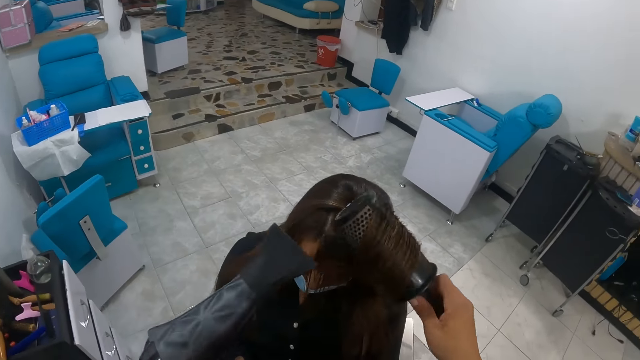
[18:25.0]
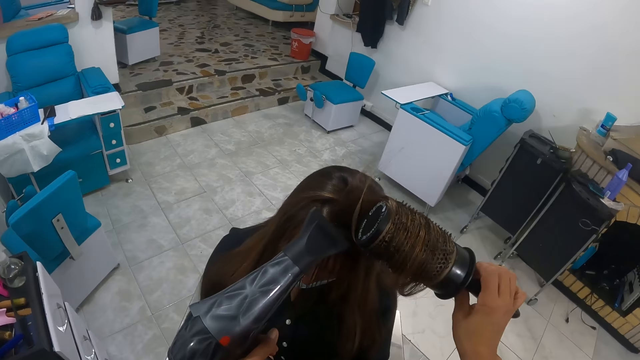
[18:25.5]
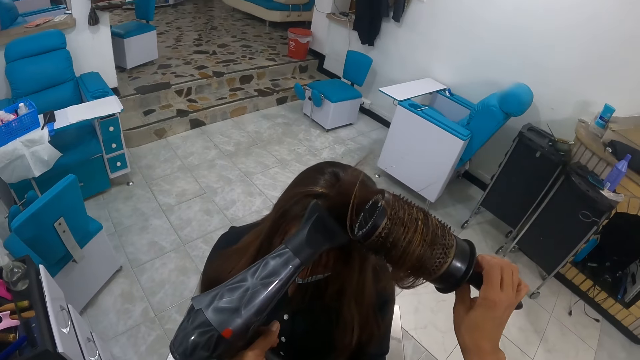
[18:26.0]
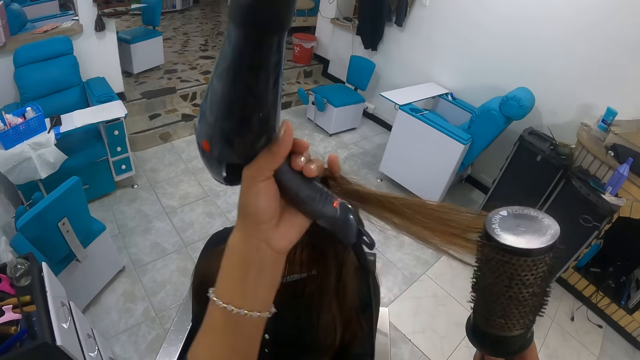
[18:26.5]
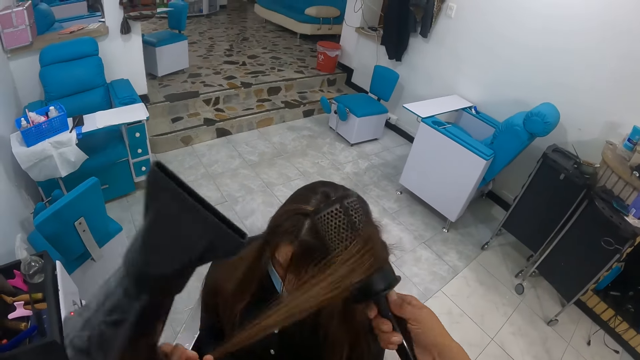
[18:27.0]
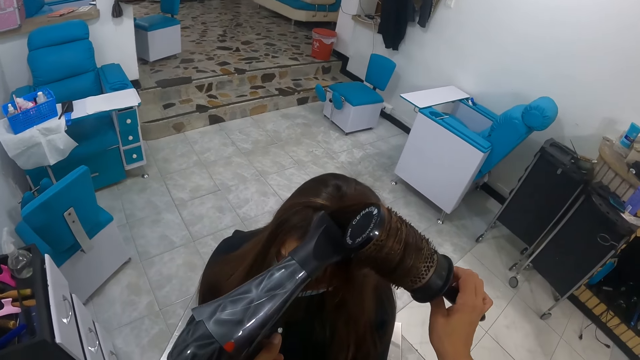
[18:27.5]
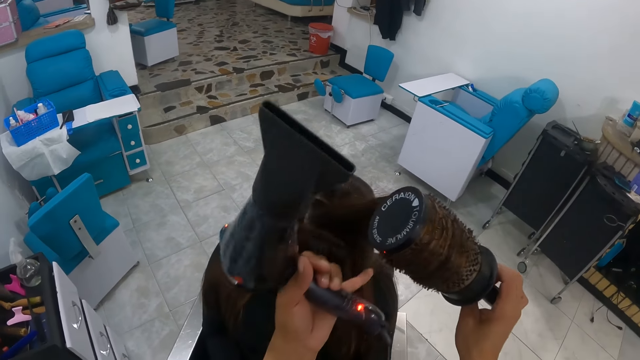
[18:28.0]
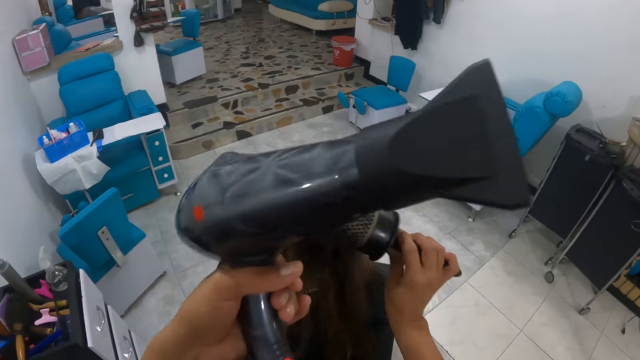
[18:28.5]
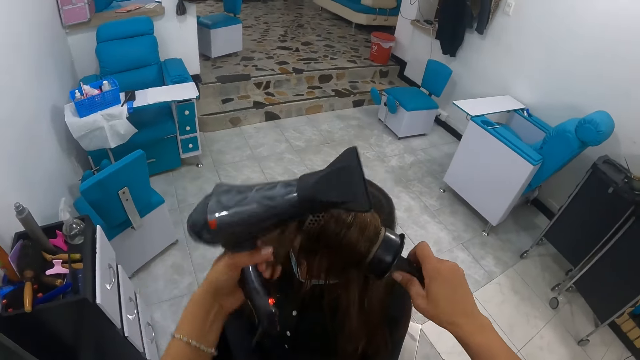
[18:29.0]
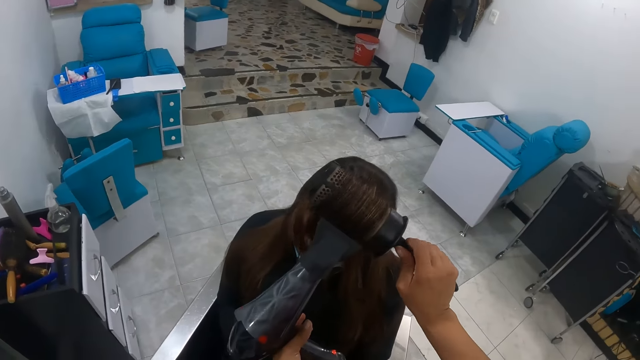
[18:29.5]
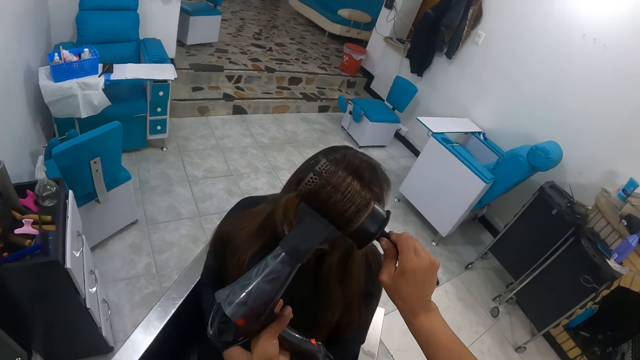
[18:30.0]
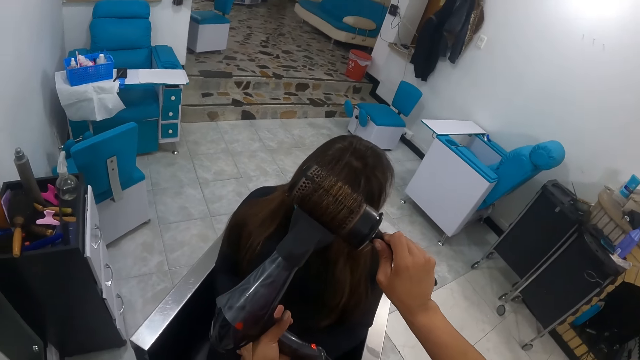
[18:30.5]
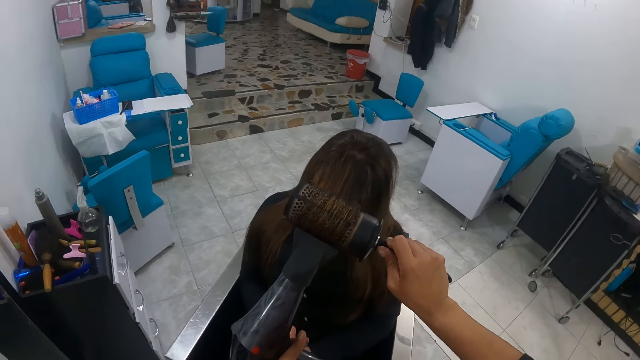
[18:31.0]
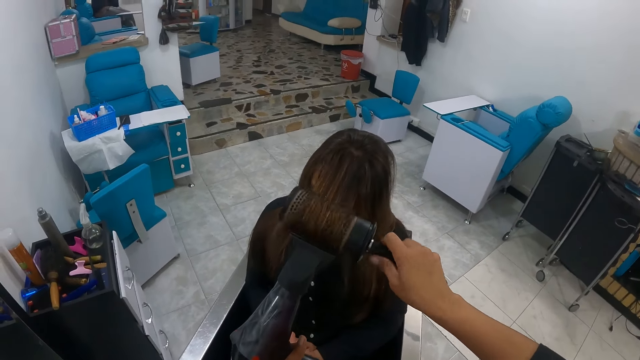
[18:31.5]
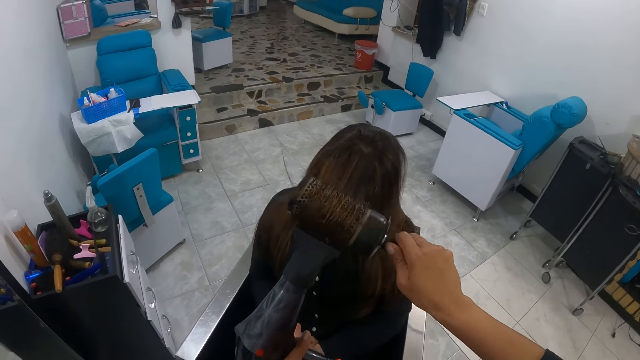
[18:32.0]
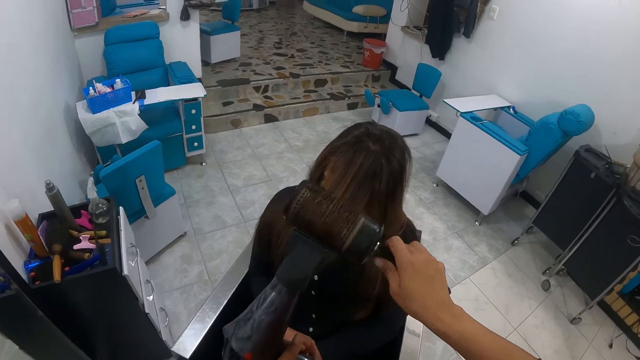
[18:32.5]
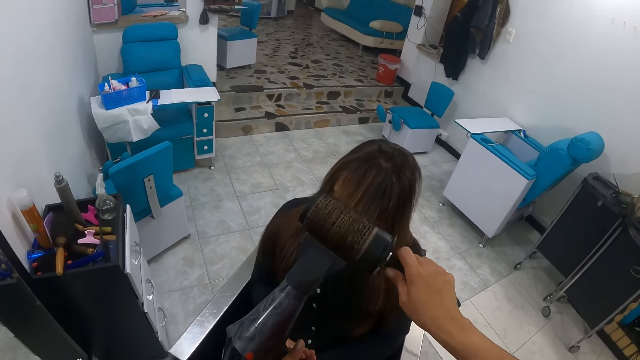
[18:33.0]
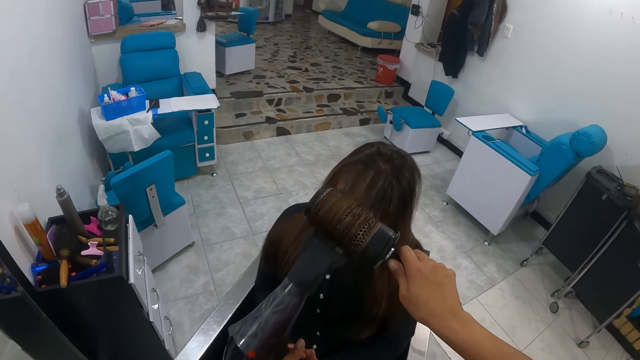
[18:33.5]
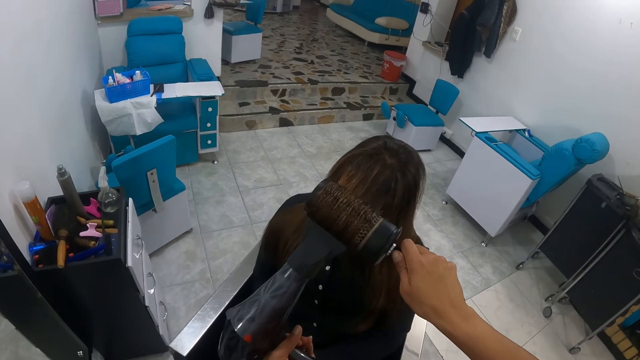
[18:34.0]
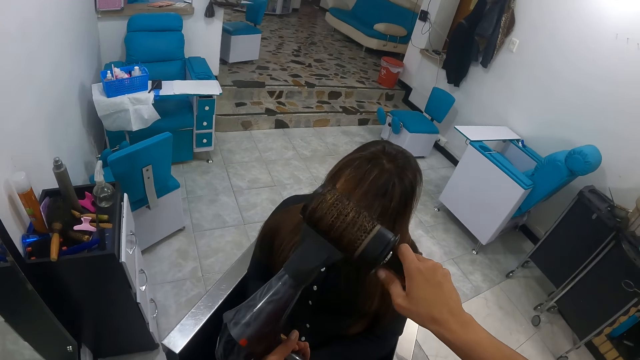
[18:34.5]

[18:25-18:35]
The camera wearer rolls the hair of the woman with the blow out brush in her right hand. She dries the hair of the woman with the hand dryer in her left hand. She holds the woman's hair with her left hand. She rolls the hair of the woman with the blow out brush in her right hand. She dries the hair of the woman with the hand dryer in her left hand. She holds the woman's hair with her left hand. She rolls the hair of the woman with the blow out brush in her right hand. She dries the hair of the woman with the hand dryer in her left hand.

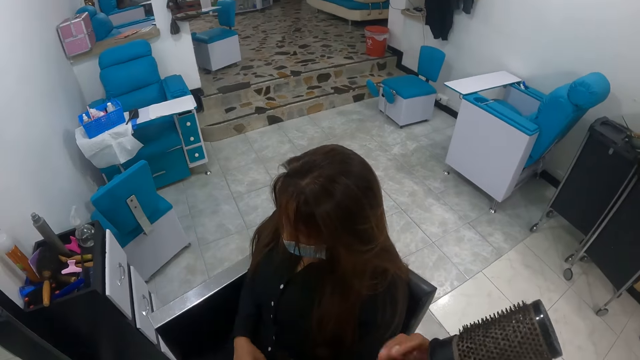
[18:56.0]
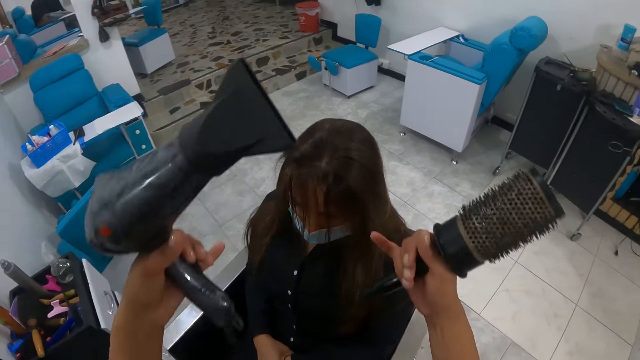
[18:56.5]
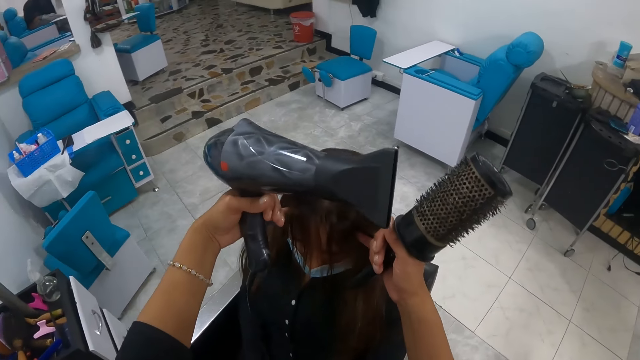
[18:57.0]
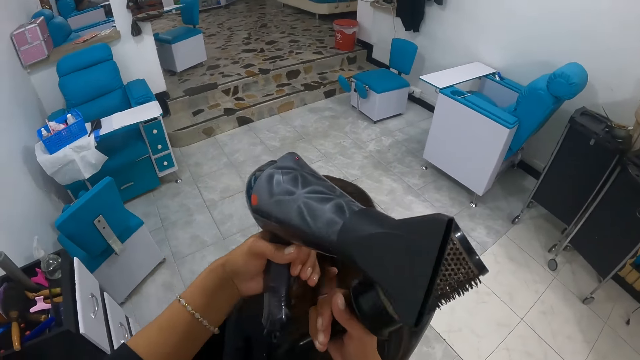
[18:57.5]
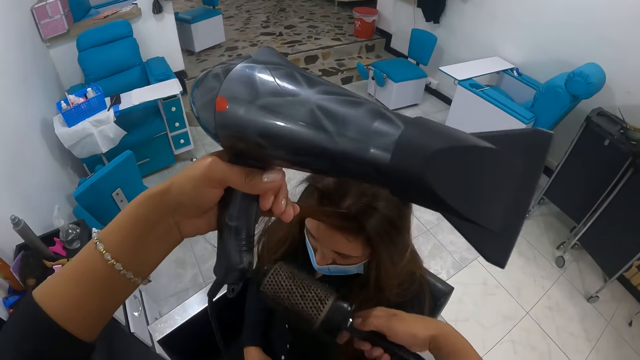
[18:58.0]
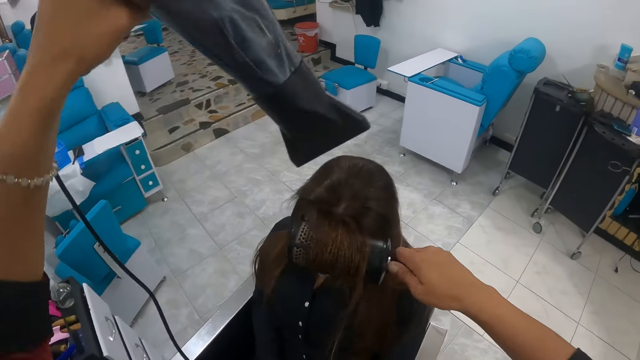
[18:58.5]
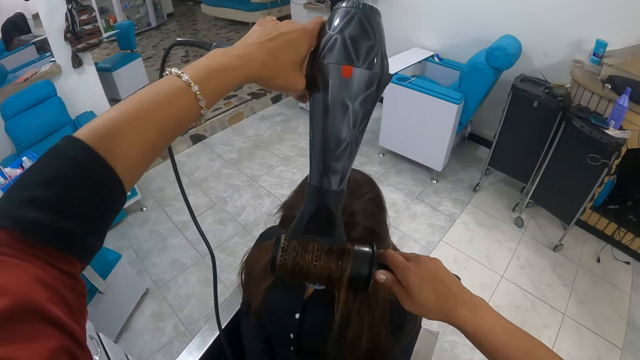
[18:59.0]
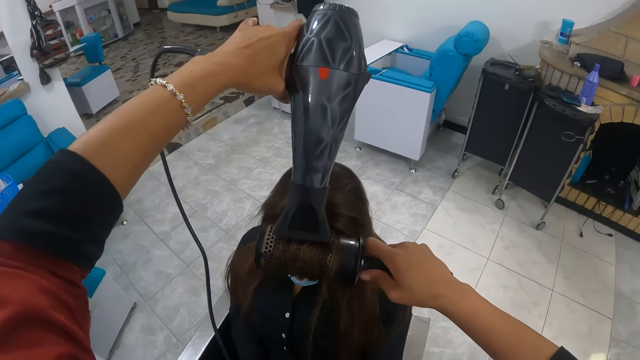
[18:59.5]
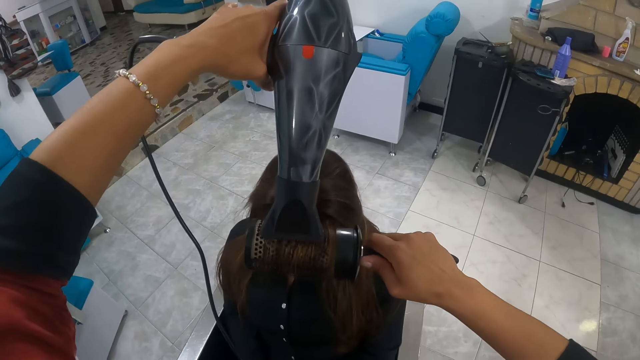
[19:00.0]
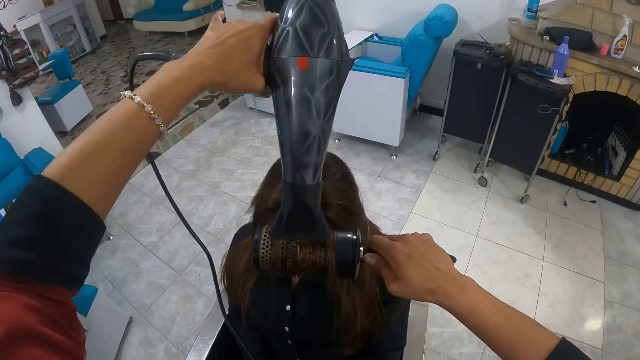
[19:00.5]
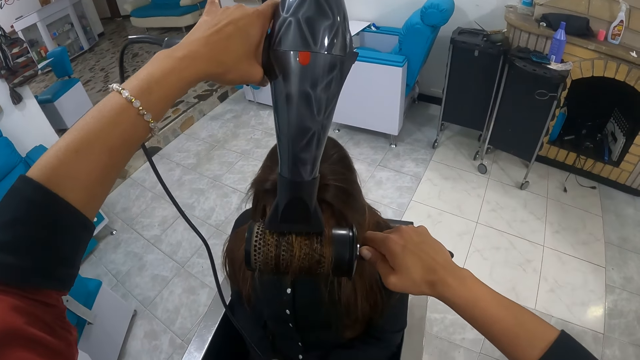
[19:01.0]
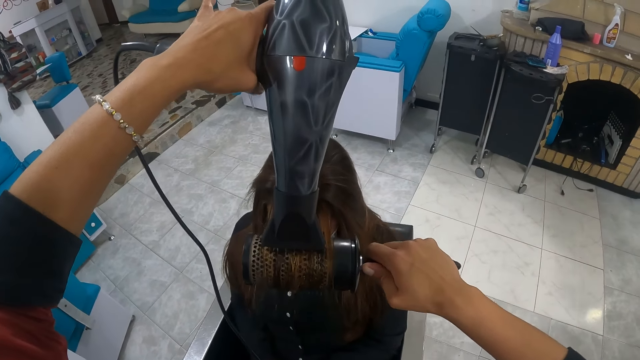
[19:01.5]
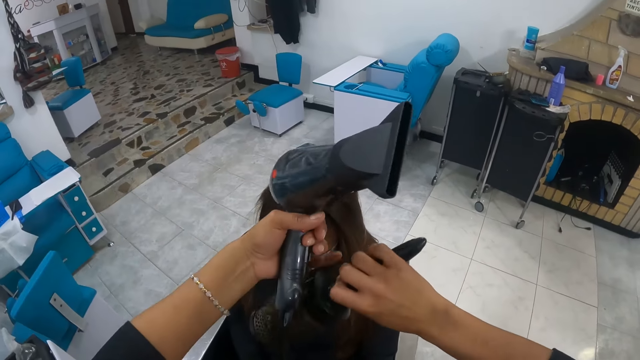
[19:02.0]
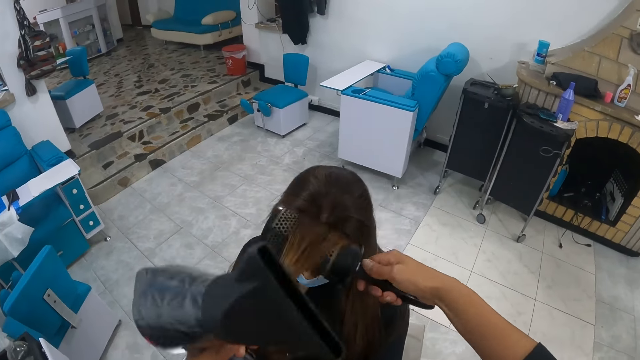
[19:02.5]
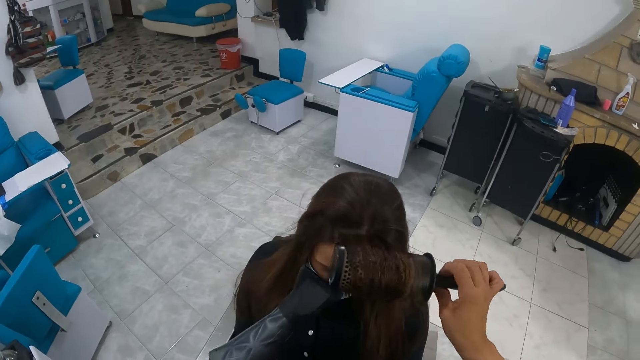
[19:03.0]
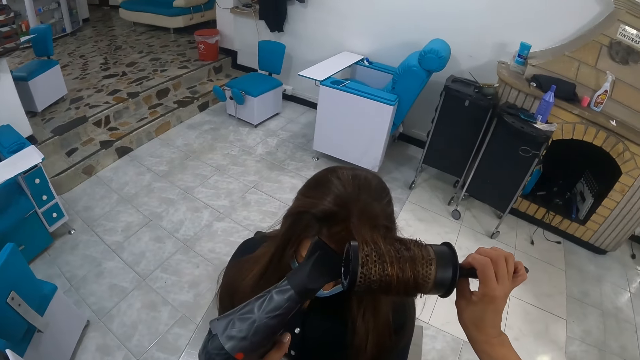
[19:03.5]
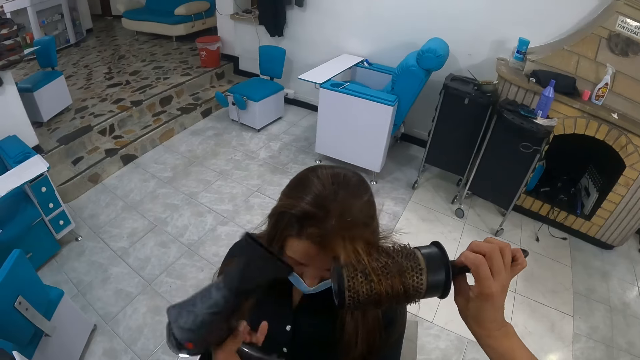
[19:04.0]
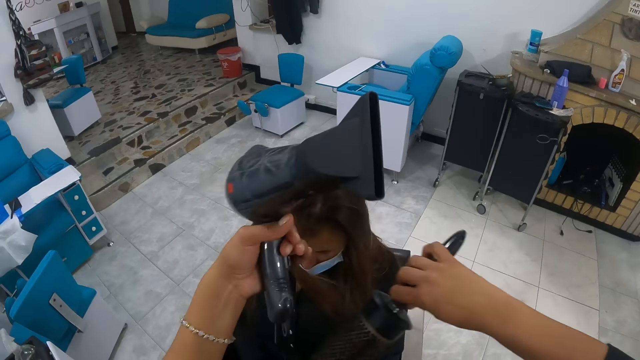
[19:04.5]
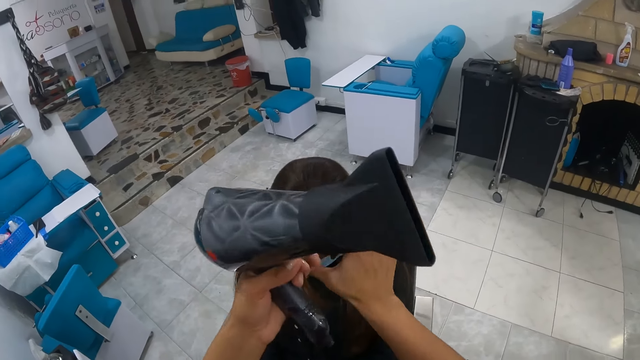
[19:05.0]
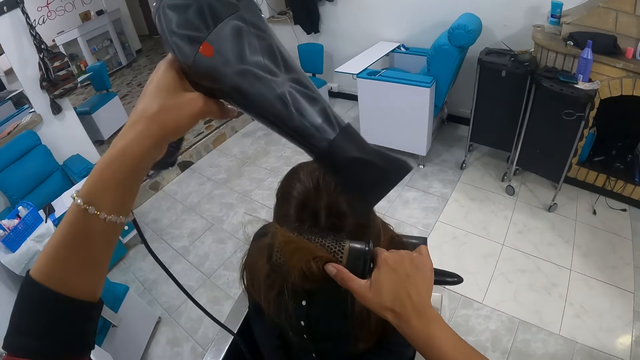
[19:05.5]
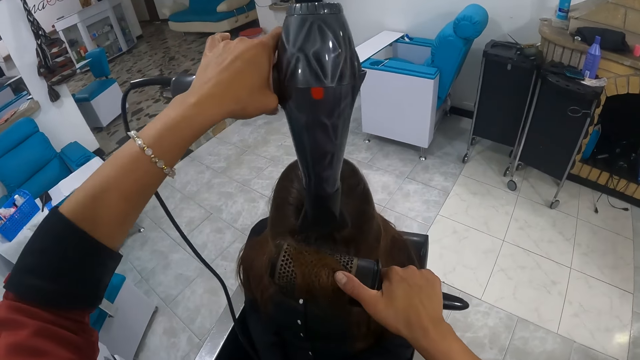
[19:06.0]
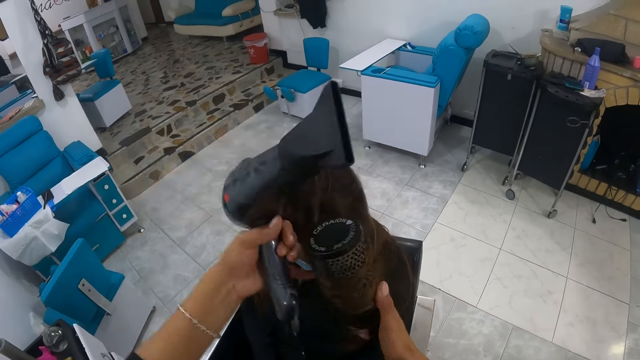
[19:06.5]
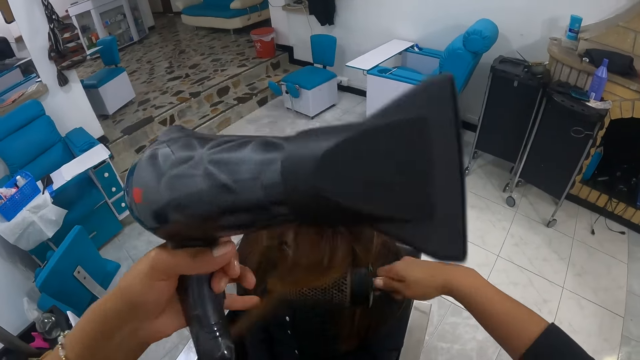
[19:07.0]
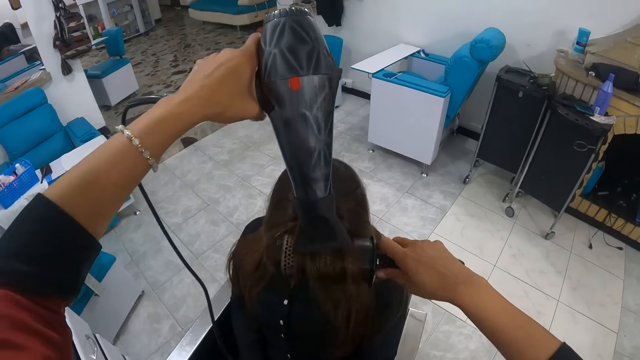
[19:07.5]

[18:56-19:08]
The camera wearer holds the woman's hair with both her hands. She rolls the hair of the woman with the blow out brush in her right hand. She dries the hair of the woman with the hand dryer in her left hand. She holds the woman's hair with her left hand. She rolls the hair of the woman with the blow out brush in her right hand. She dries the hair of the woman with the hand dryer in her left hand. She holds the woman's hair with her left hand. She rolls the hair of the woman with the blow out brush in her right hand. She dries the hair of the woman with the hand dryer in her left hand. She holds the woman's hair with her left hand. She rolls the hair of the woman with the blow out brush in her right hand.
